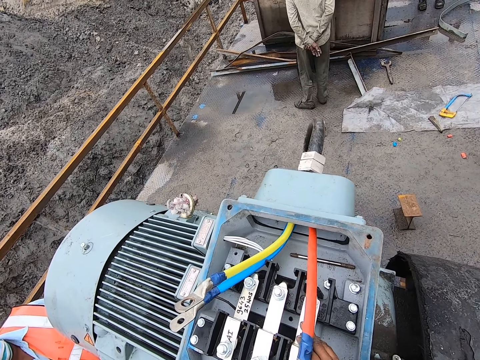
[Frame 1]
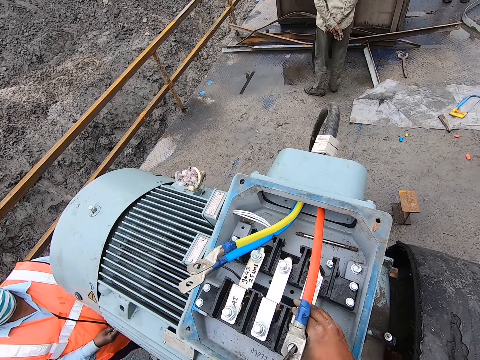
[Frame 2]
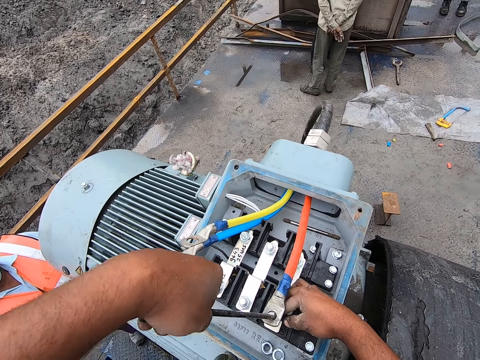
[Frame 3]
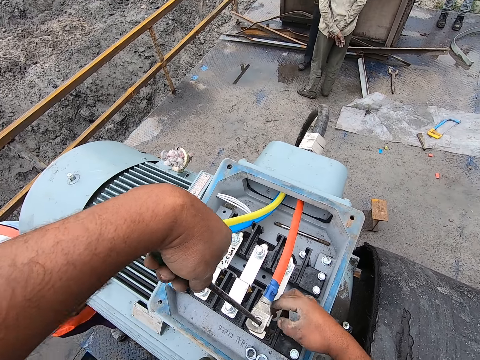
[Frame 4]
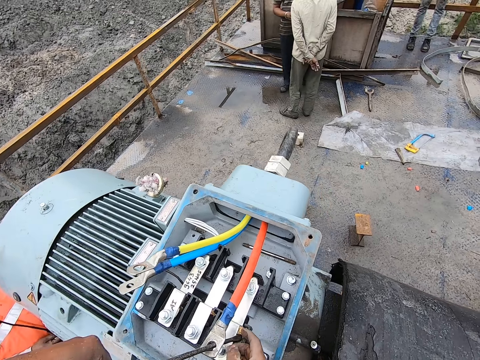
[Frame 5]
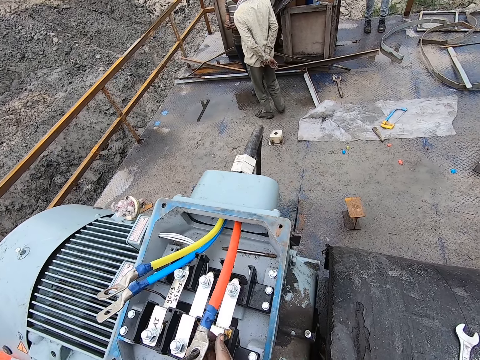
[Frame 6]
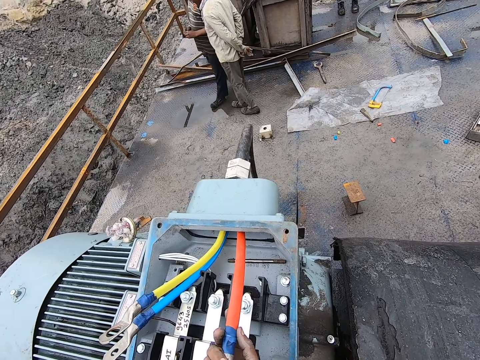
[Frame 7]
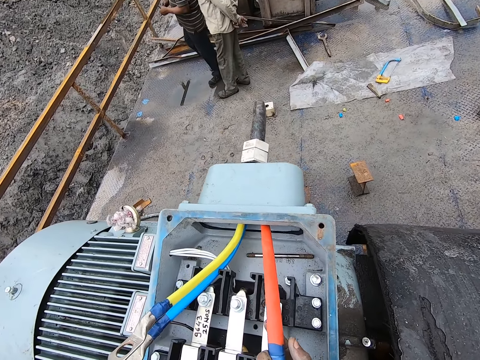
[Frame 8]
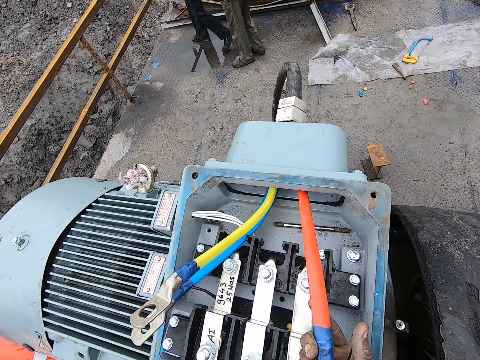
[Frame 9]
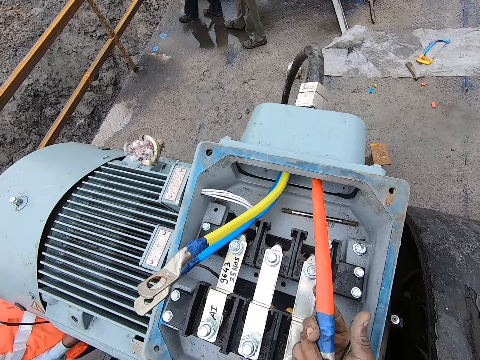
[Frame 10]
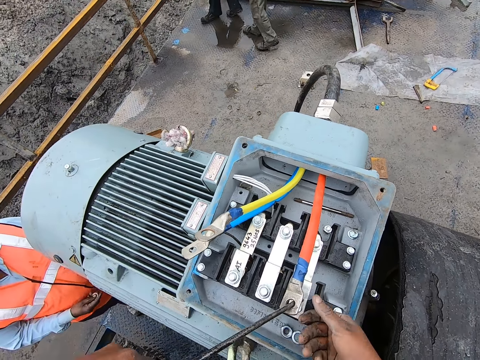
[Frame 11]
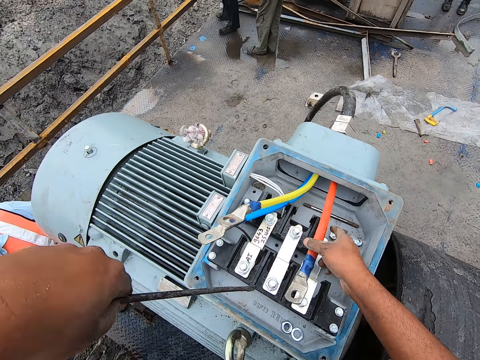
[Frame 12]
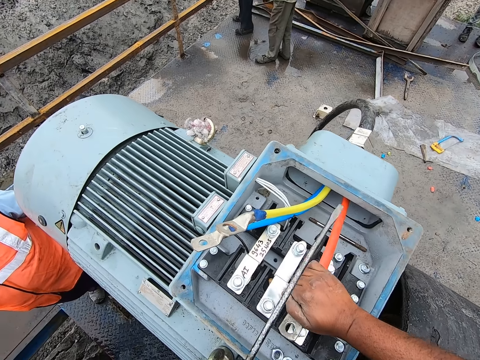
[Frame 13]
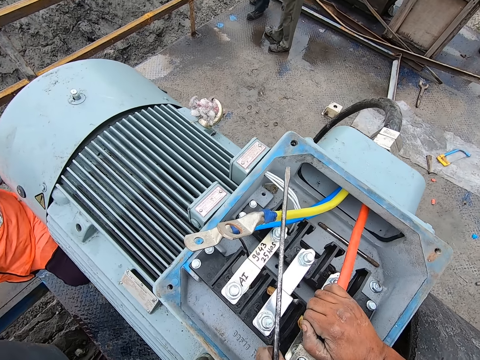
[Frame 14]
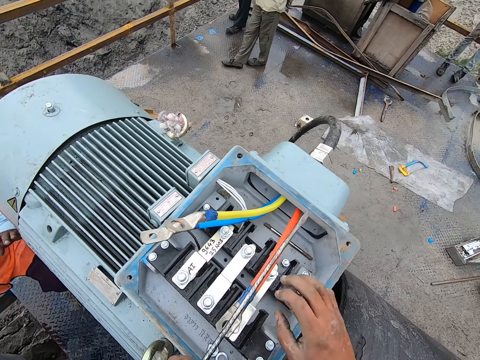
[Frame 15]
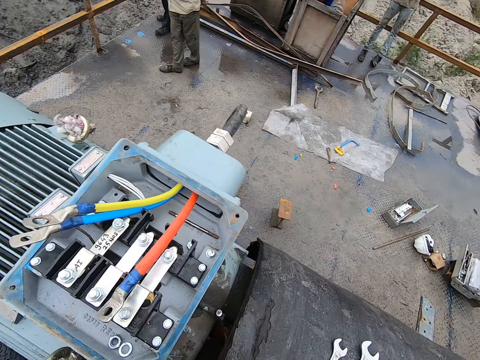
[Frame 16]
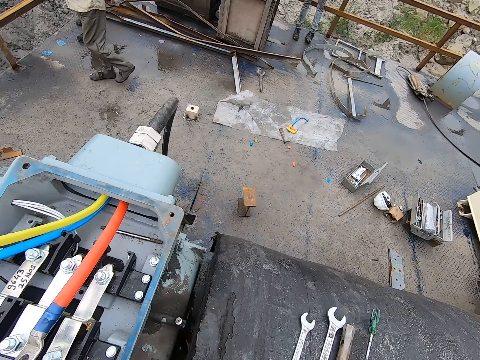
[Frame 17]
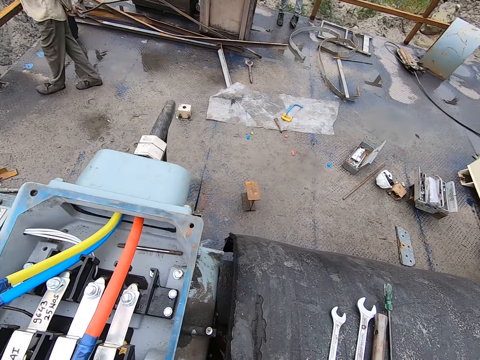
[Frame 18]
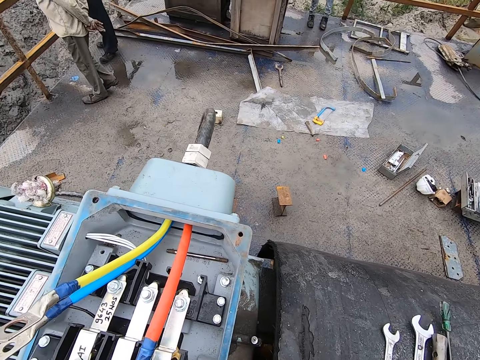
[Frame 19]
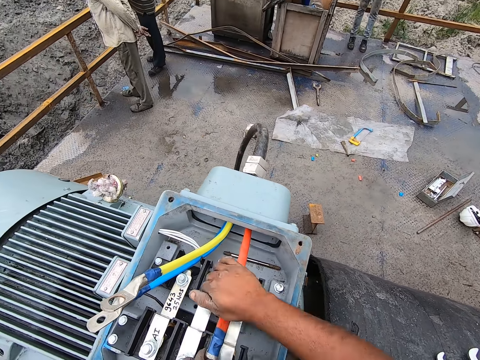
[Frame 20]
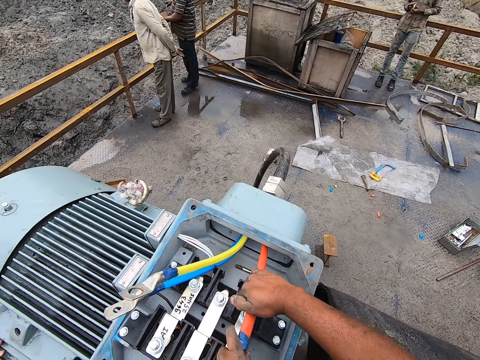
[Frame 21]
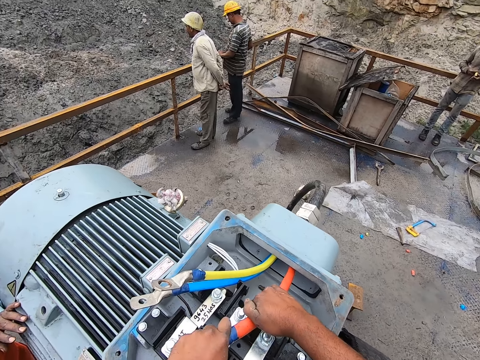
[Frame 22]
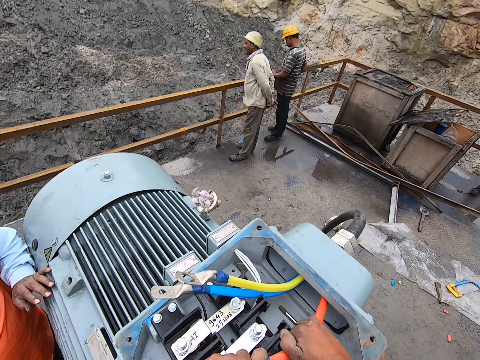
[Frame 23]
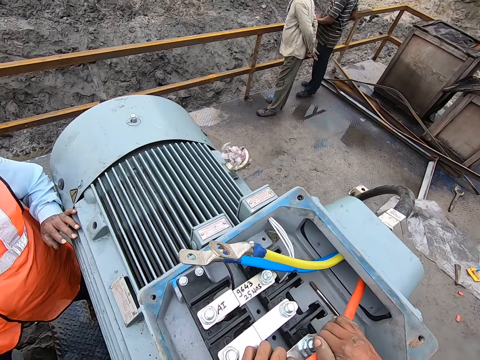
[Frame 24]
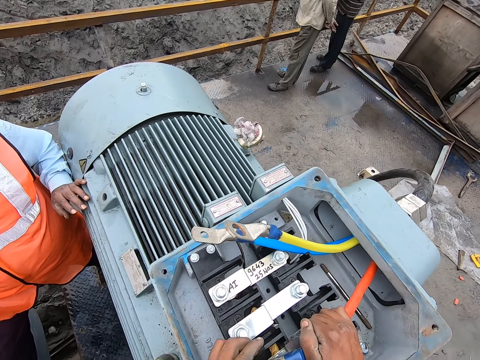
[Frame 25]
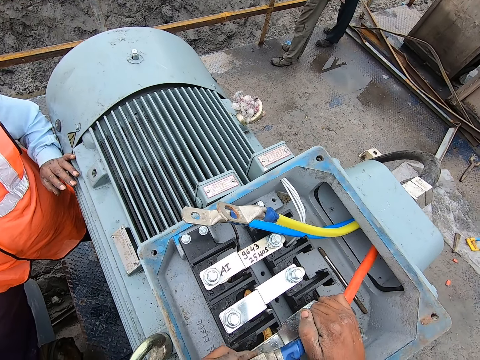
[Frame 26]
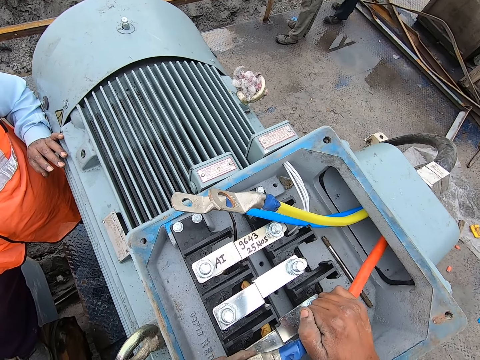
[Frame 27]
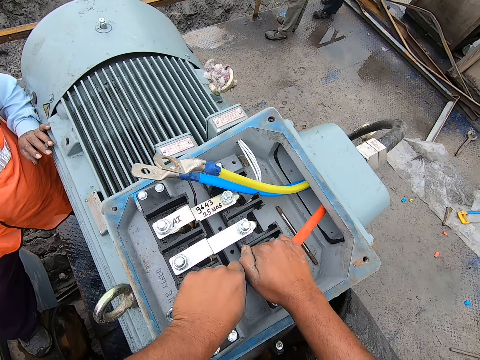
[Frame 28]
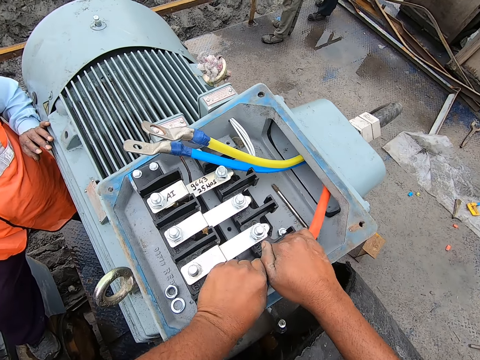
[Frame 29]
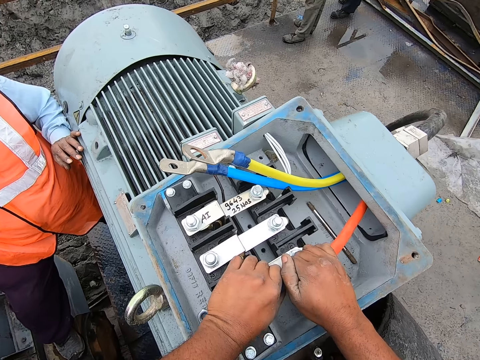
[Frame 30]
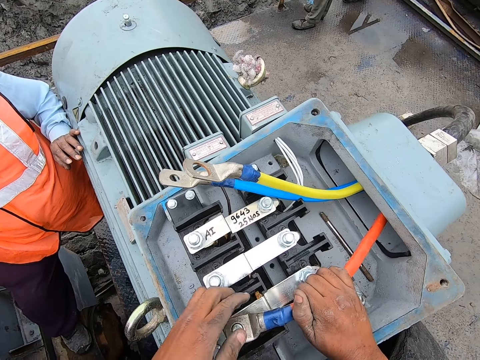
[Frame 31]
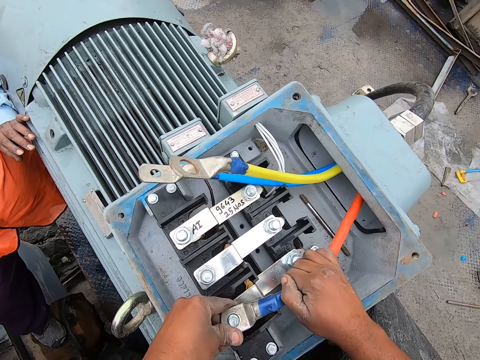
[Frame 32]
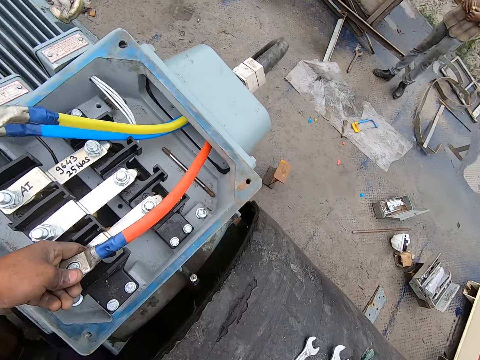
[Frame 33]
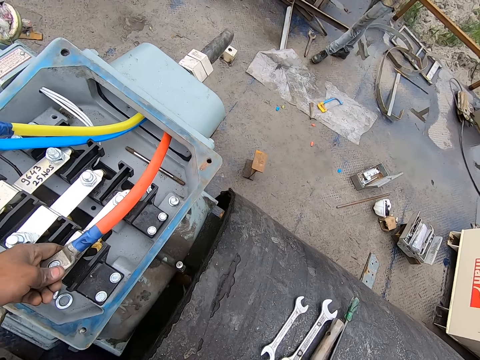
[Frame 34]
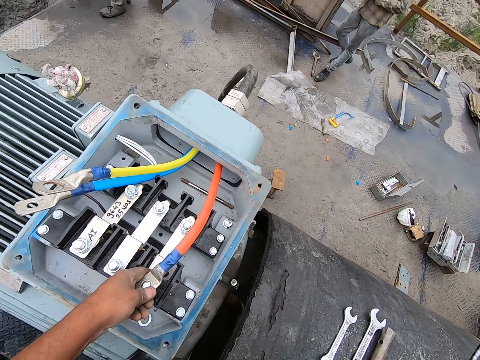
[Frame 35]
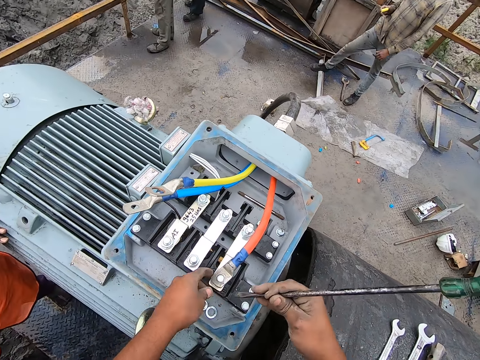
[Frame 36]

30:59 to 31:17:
The camera wearer puts the metal on a surface with the right hand. They hold the wire with both hands. They pull a metal. They put the cable on a bolt. They pick up a screw with the right hand.

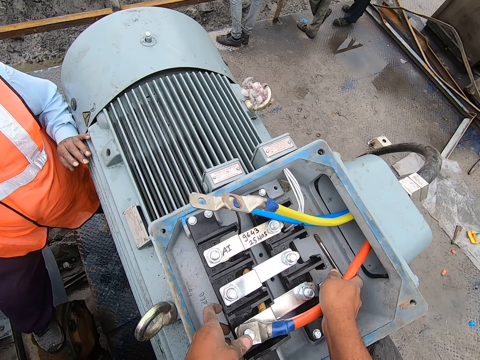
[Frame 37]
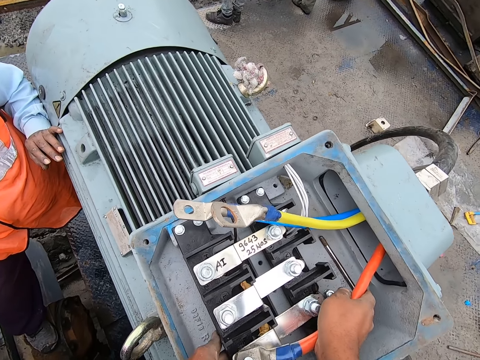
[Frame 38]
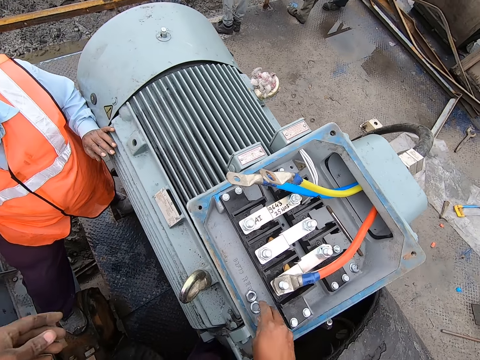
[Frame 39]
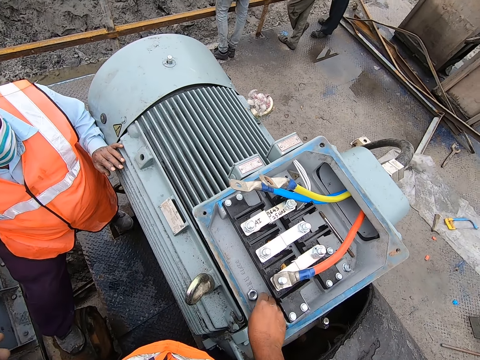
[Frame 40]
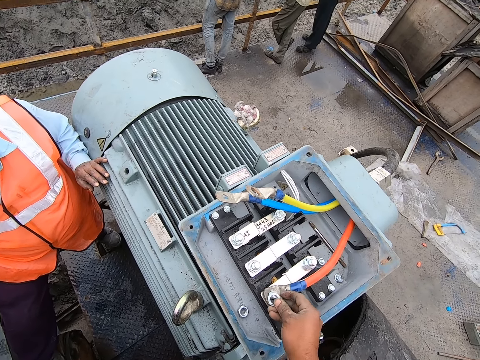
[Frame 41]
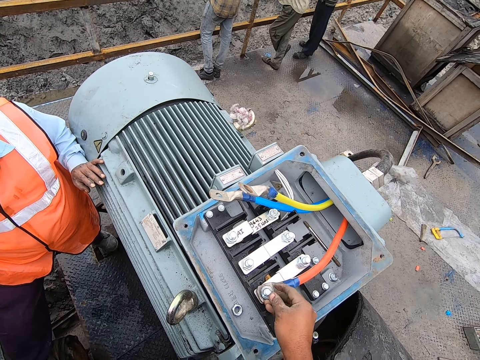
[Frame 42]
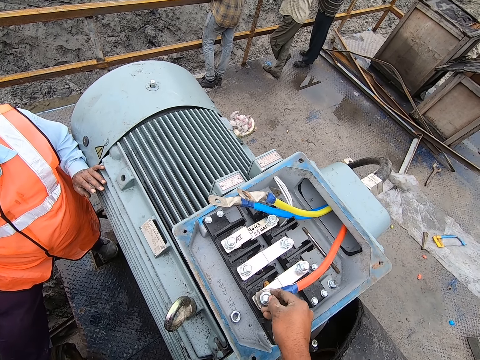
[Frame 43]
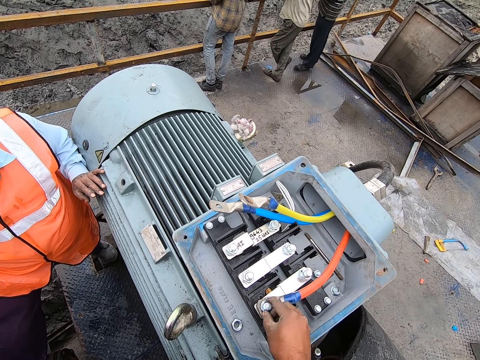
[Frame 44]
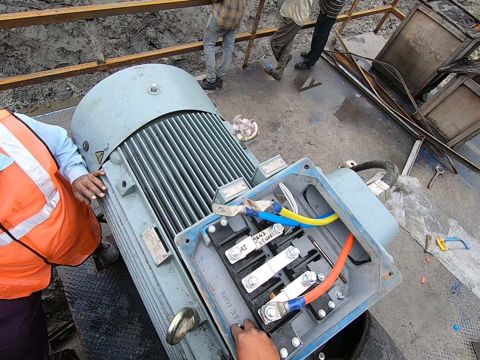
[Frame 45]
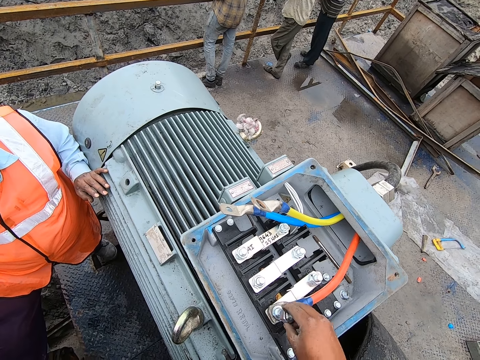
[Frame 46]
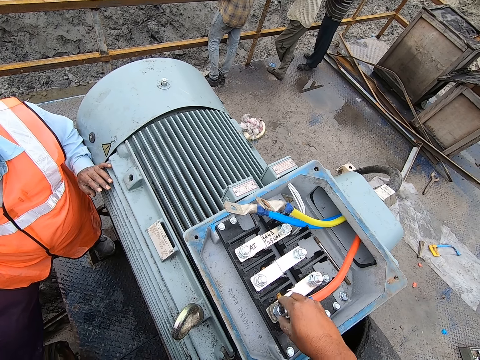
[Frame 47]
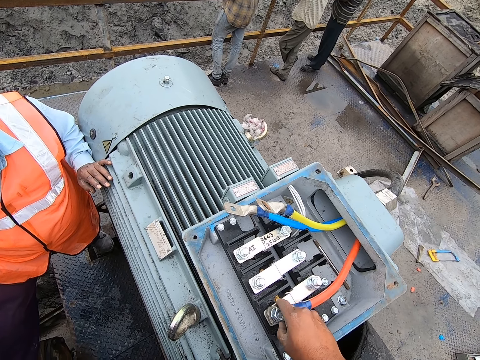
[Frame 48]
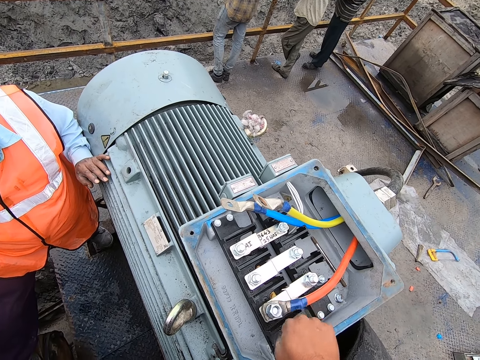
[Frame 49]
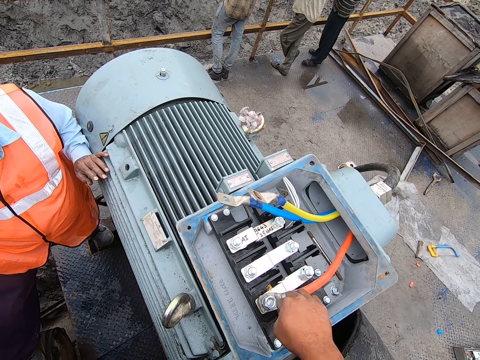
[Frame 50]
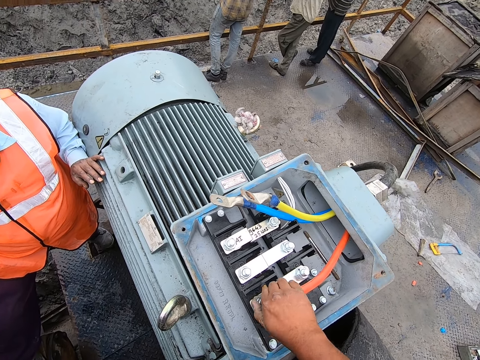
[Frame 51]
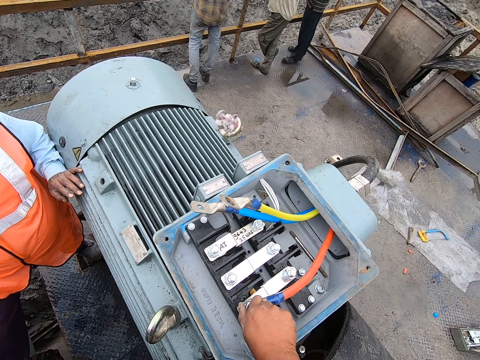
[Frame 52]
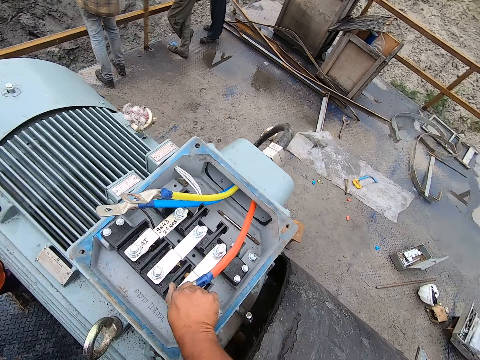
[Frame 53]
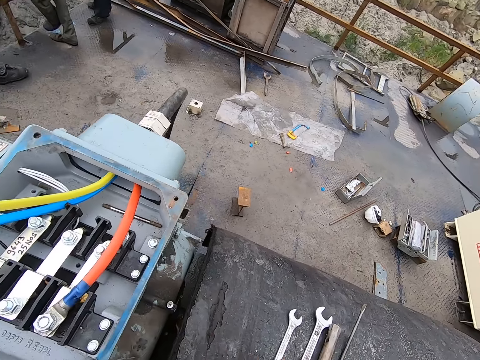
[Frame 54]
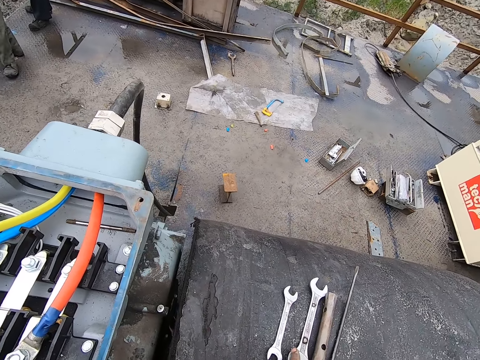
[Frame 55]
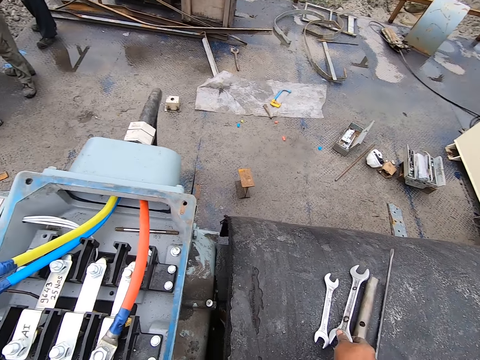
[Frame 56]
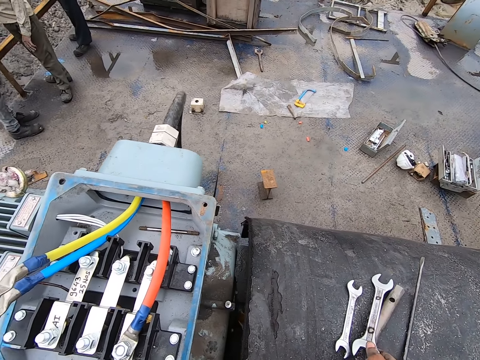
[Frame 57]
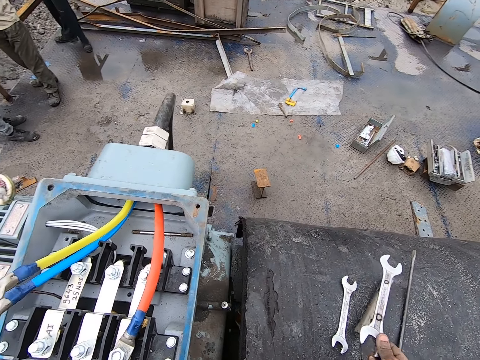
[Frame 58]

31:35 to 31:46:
The camera wearer picks up the bearing surface. They put the bearing surface on a bolt. They put the lid on the machine with the right hand. They pick up a nut. They put the nut on a terminal cable. They close the machine with the lid. They tighten the nut. They look around.
